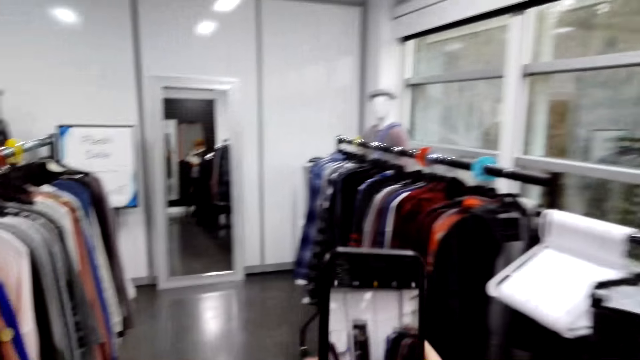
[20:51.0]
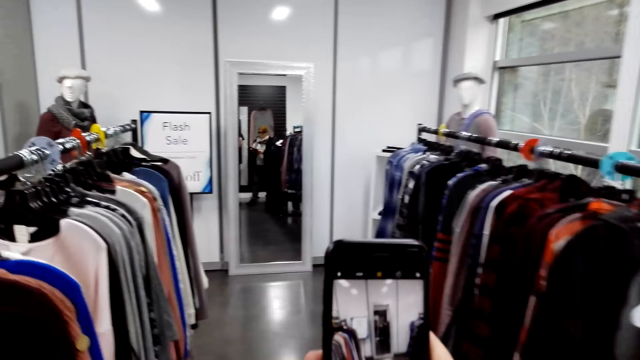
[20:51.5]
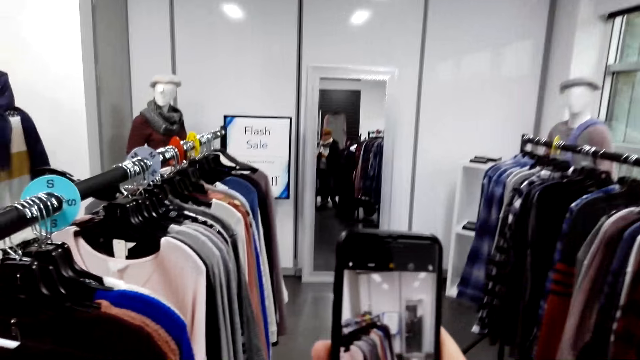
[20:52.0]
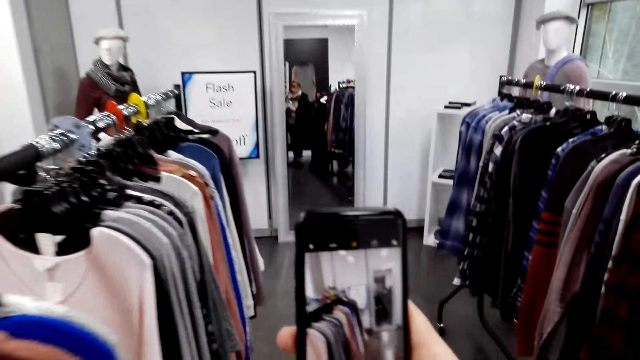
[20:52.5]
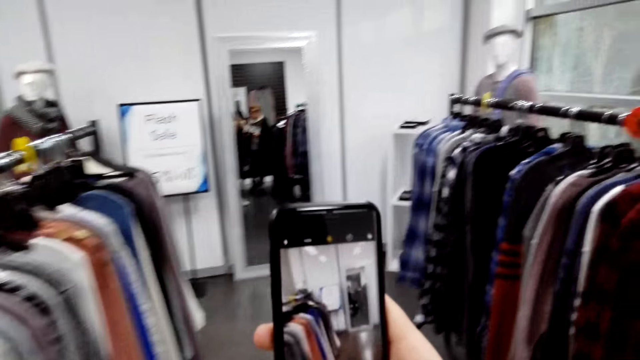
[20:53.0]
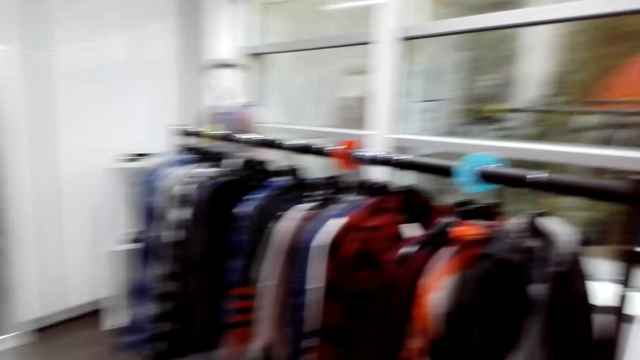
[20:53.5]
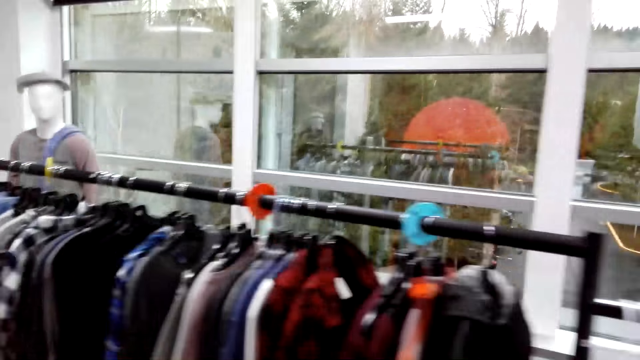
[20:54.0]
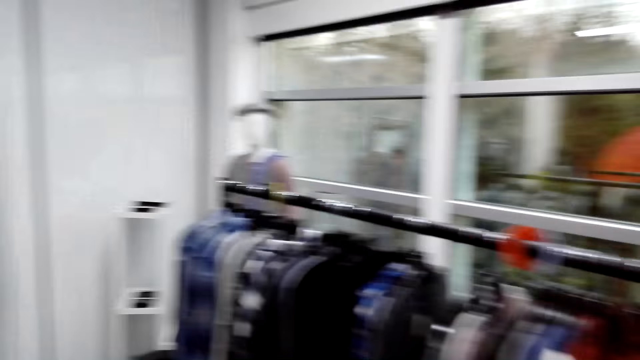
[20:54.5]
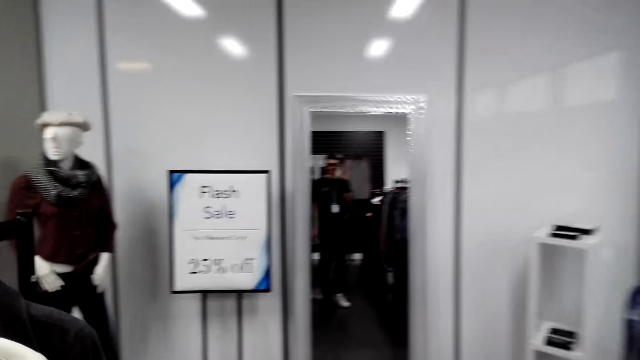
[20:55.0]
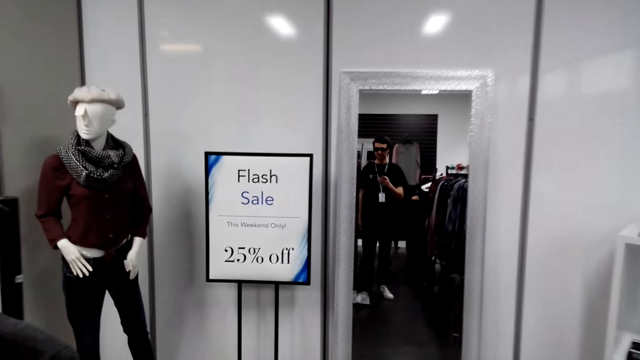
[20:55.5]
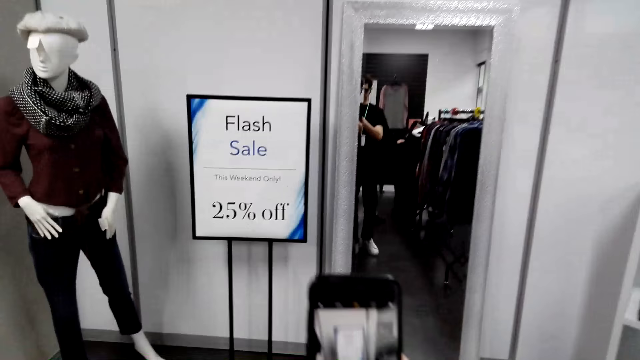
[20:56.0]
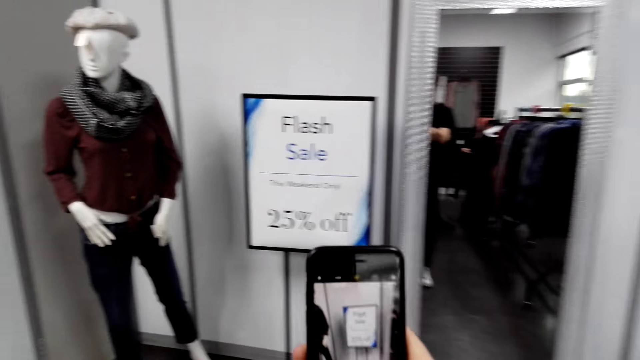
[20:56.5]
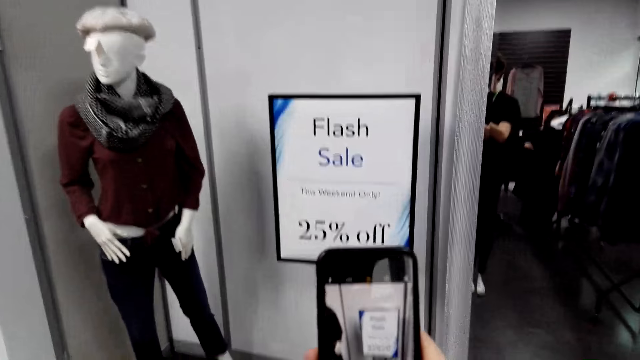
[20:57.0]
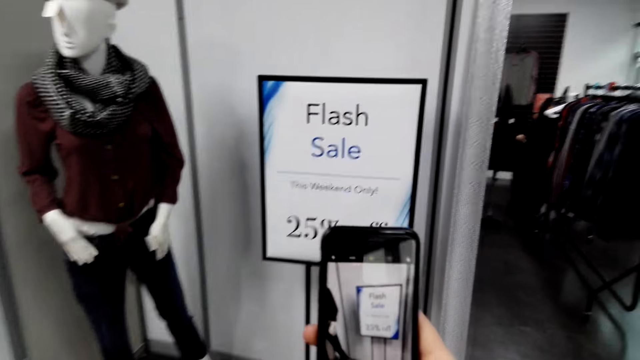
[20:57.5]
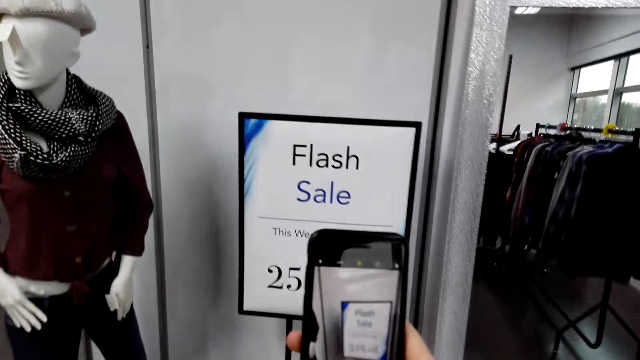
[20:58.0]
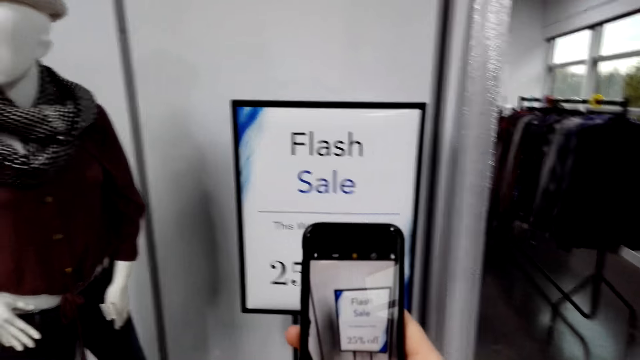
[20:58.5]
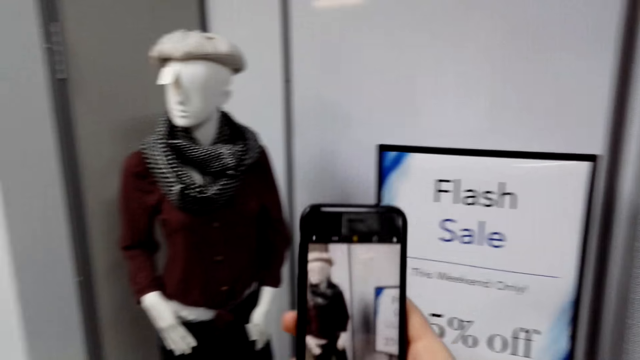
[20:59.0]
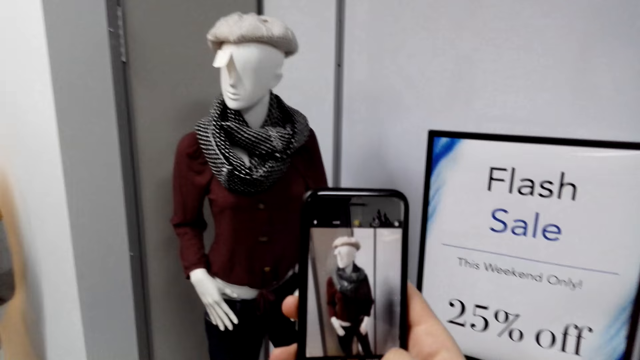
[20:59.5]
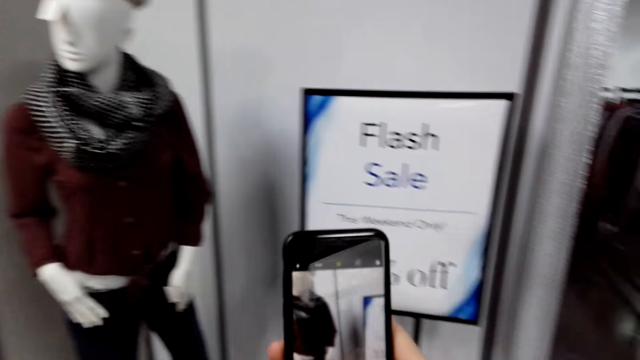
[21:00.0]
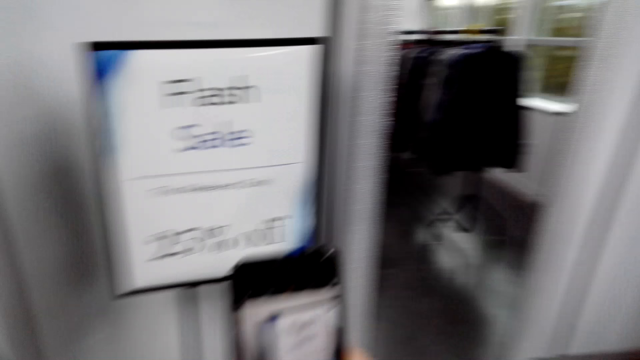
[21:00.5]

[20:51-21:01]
The camera wearer takes a photo. They use the phone.

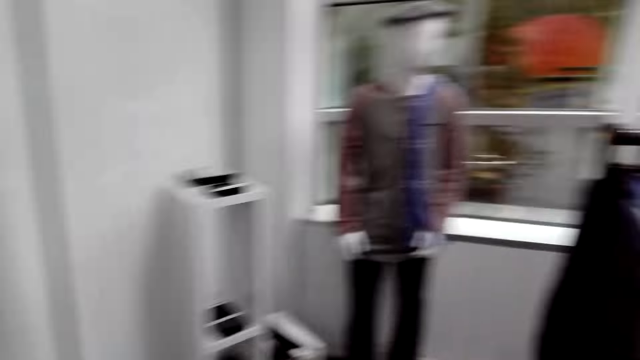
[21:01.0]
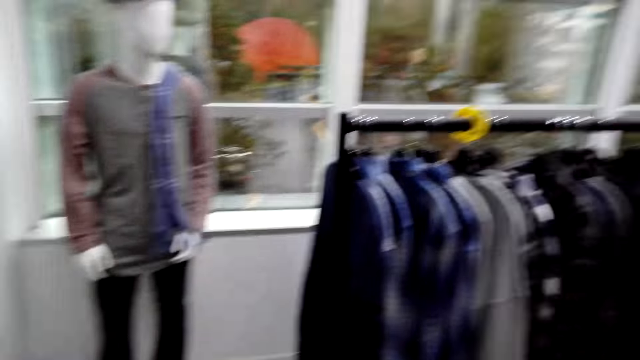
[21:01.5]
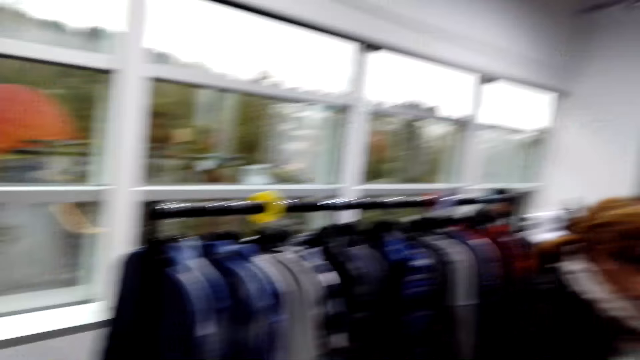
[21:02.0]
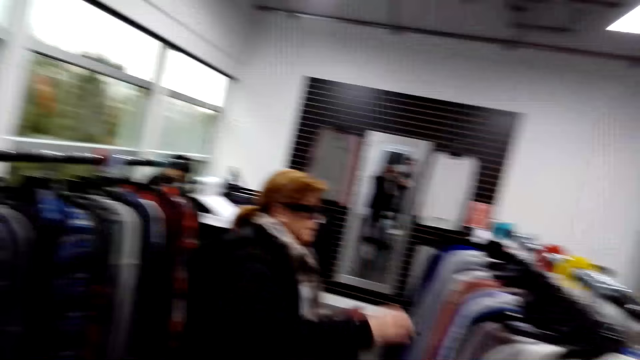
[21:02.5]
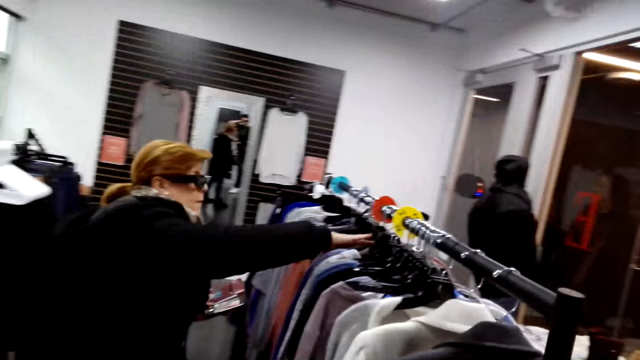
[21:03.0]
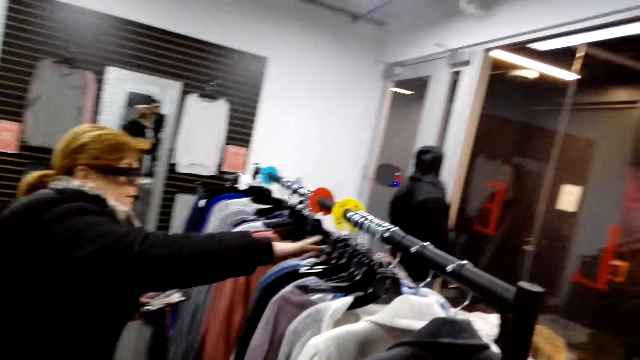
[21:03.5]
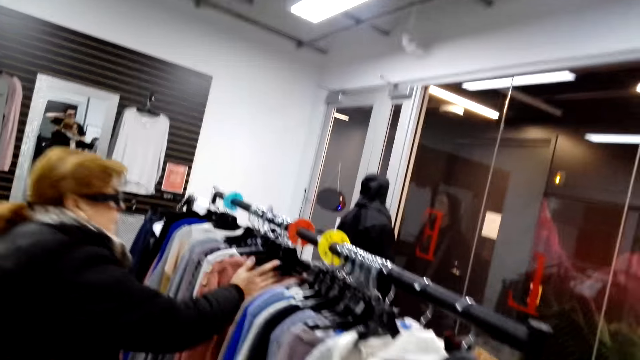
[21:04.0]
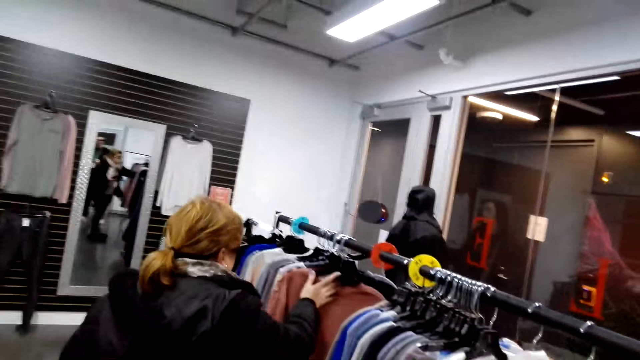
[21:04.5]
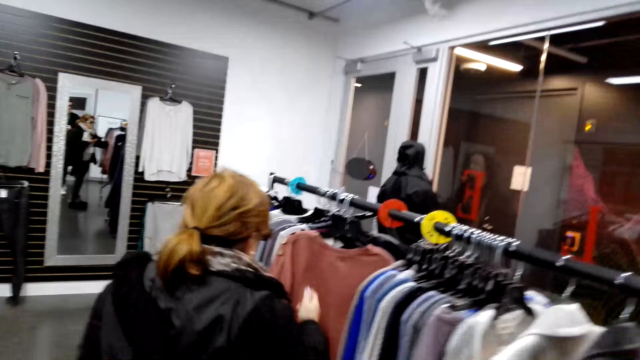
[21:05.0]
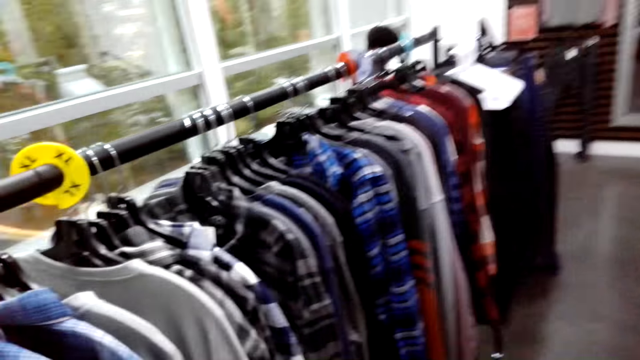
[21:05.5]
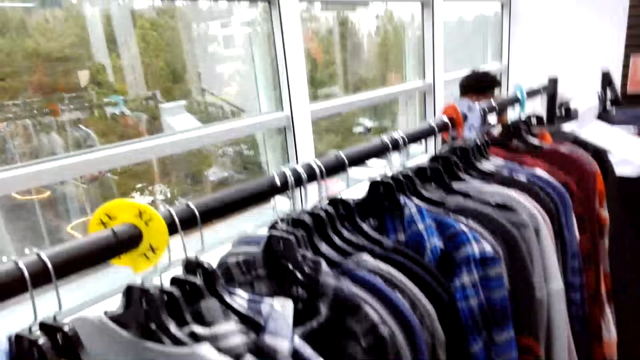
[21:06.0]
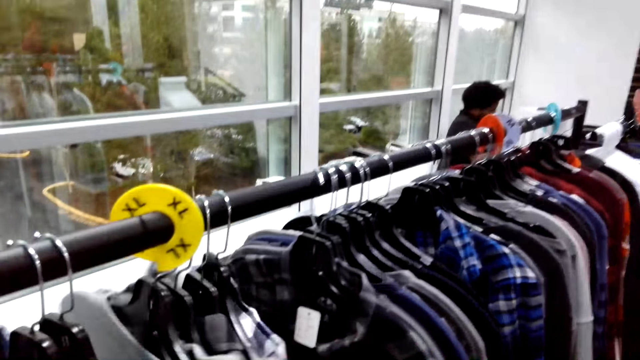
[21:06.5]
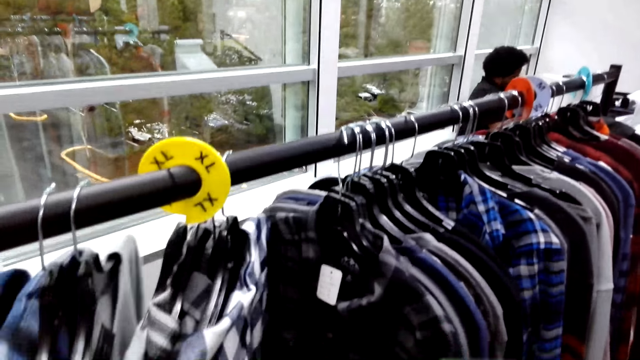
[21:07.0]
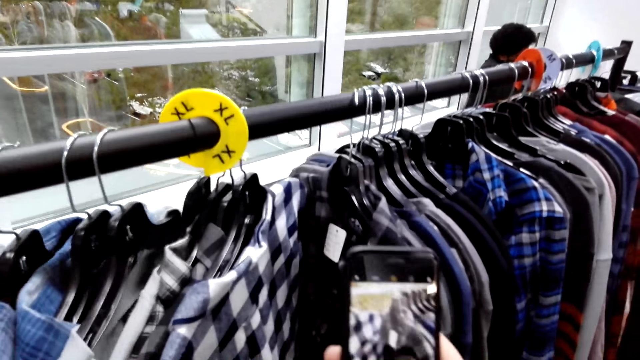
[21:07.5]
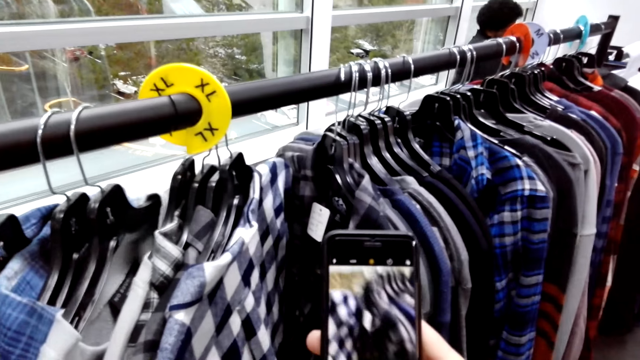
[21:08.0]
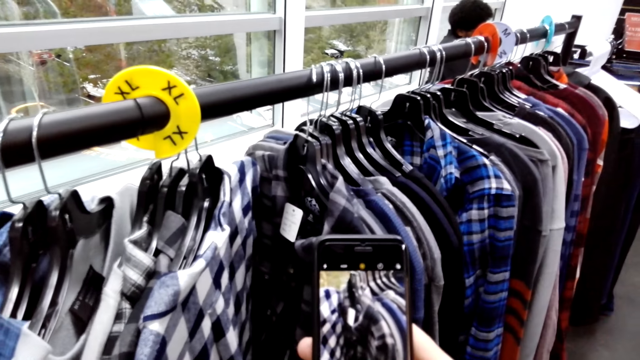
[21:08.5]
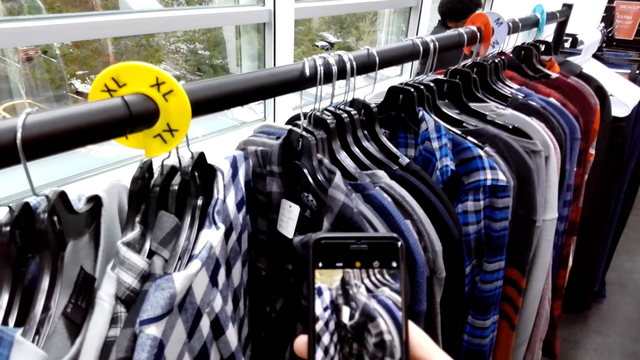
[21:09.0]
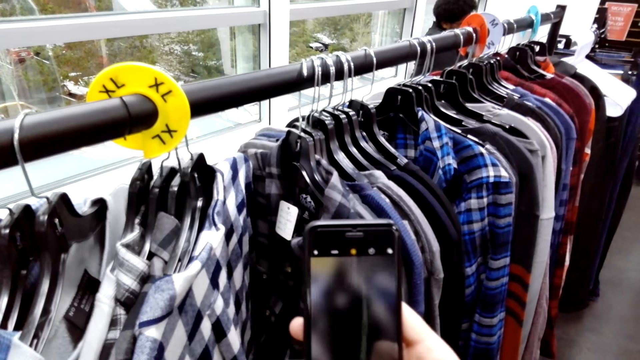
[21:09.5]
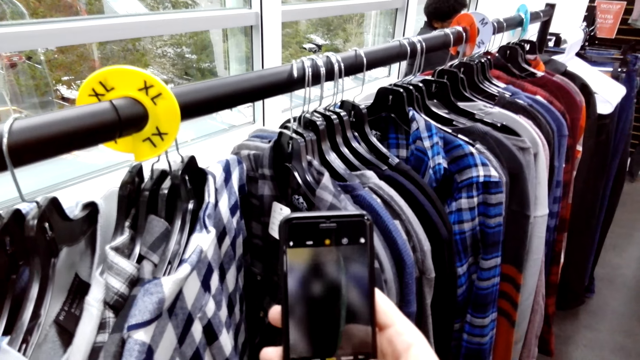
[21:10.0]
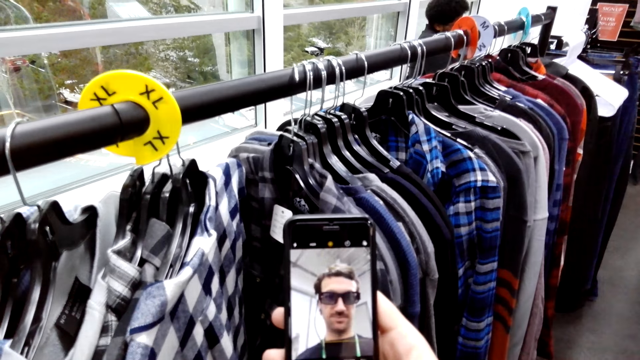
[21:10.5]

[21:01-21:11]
The camera wearer pushes clothes. A woman moves the clothes. The camera wearer pulls the clothes aside. They use the phone and take a photo.
